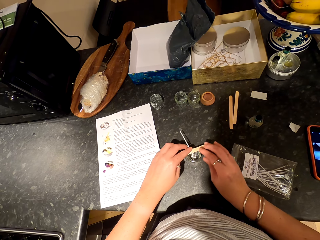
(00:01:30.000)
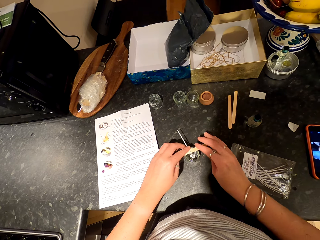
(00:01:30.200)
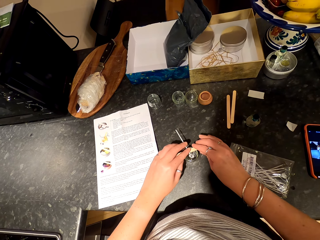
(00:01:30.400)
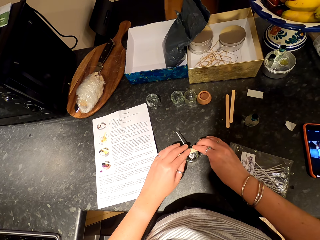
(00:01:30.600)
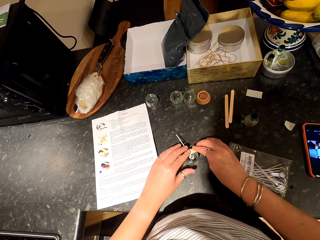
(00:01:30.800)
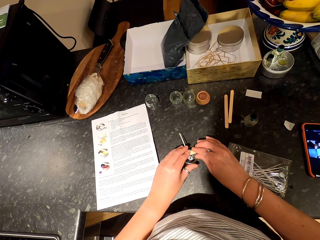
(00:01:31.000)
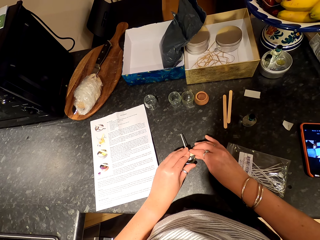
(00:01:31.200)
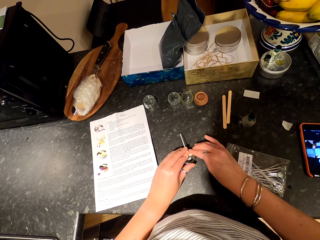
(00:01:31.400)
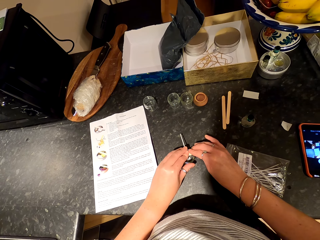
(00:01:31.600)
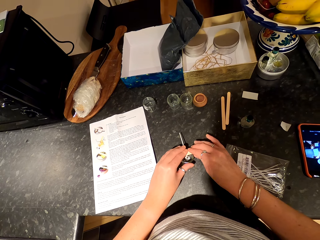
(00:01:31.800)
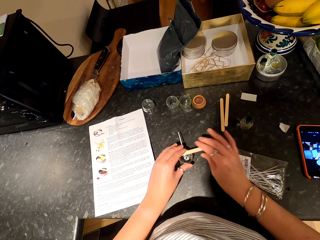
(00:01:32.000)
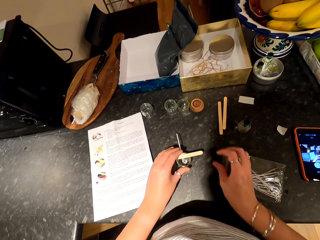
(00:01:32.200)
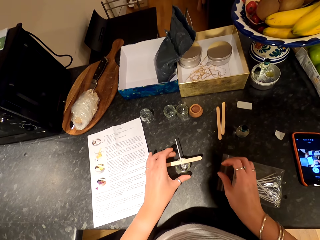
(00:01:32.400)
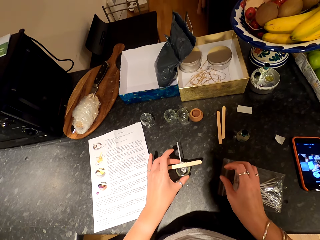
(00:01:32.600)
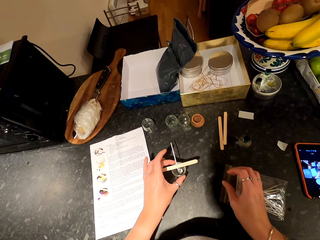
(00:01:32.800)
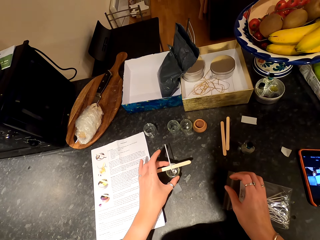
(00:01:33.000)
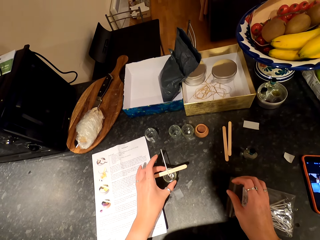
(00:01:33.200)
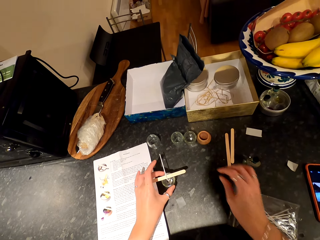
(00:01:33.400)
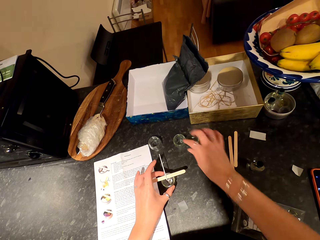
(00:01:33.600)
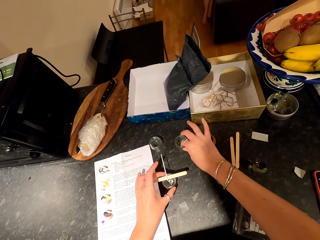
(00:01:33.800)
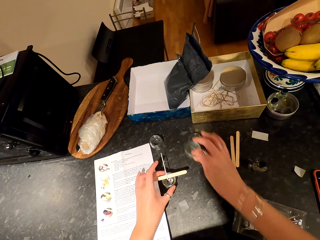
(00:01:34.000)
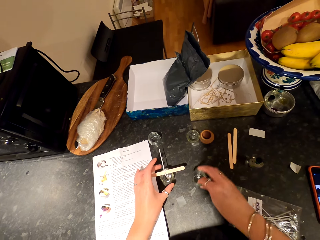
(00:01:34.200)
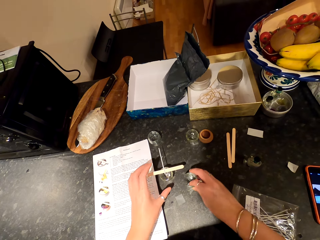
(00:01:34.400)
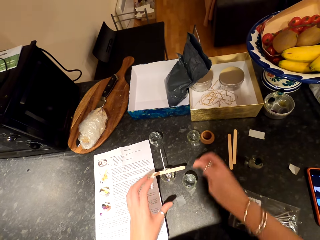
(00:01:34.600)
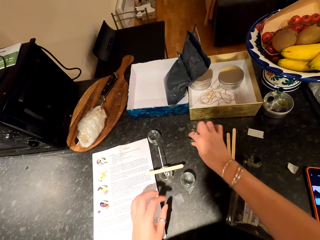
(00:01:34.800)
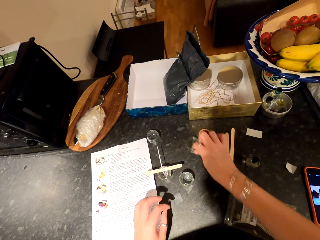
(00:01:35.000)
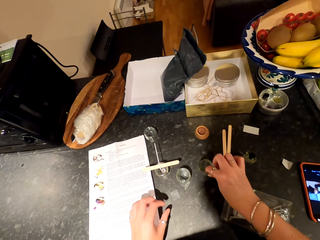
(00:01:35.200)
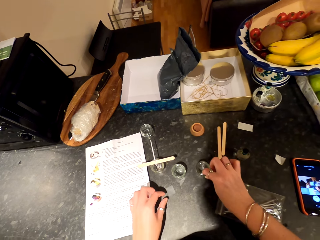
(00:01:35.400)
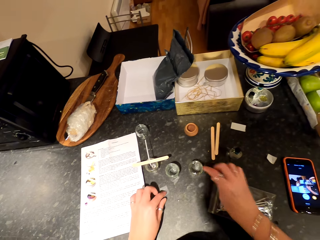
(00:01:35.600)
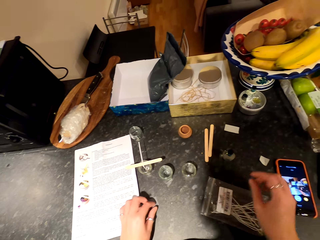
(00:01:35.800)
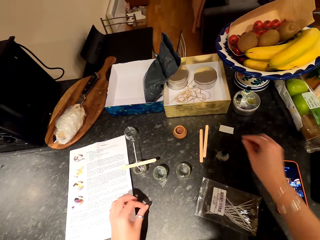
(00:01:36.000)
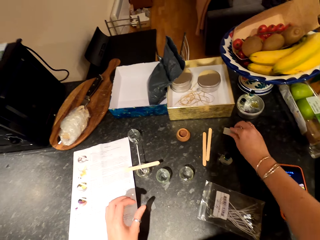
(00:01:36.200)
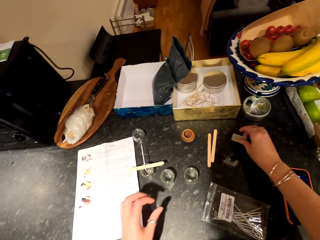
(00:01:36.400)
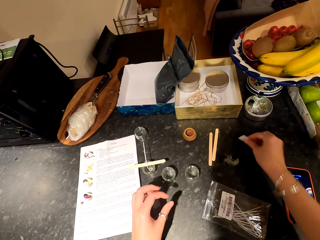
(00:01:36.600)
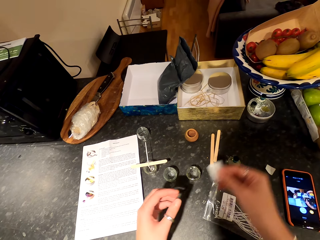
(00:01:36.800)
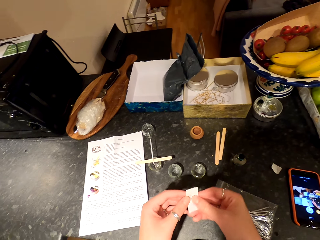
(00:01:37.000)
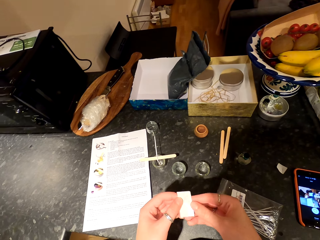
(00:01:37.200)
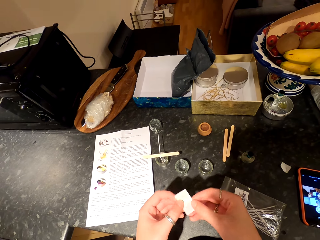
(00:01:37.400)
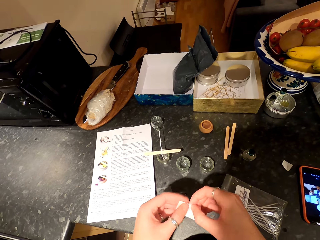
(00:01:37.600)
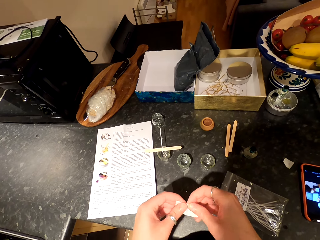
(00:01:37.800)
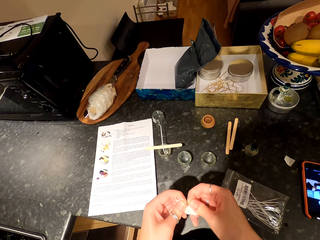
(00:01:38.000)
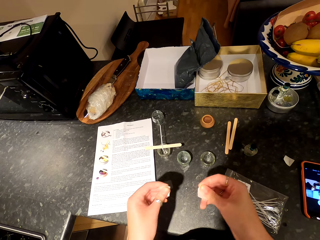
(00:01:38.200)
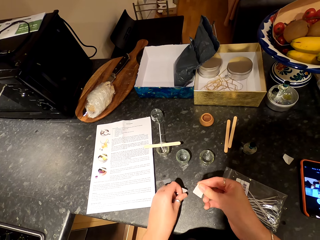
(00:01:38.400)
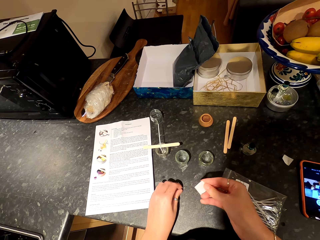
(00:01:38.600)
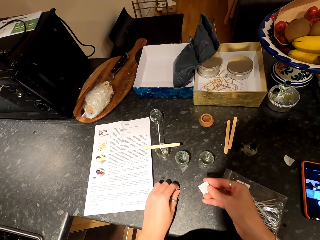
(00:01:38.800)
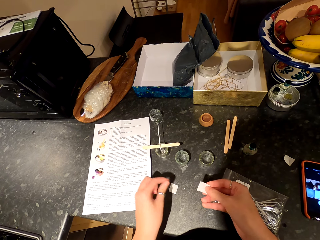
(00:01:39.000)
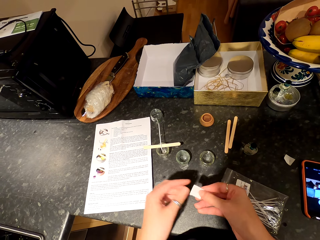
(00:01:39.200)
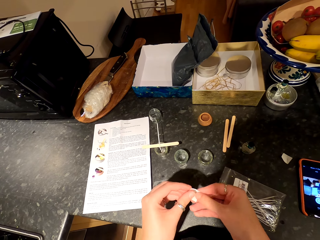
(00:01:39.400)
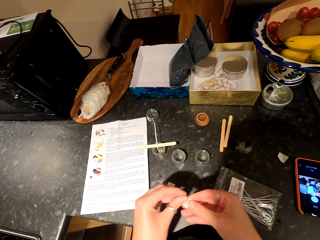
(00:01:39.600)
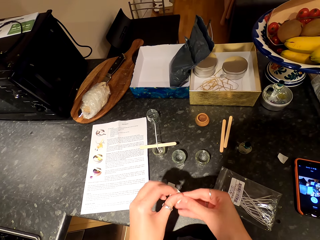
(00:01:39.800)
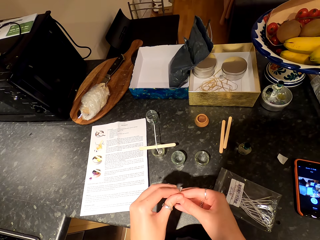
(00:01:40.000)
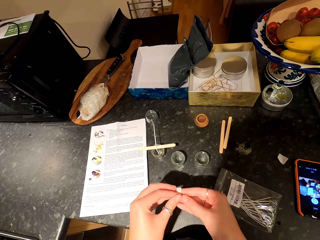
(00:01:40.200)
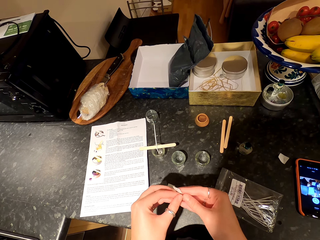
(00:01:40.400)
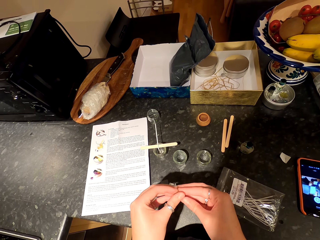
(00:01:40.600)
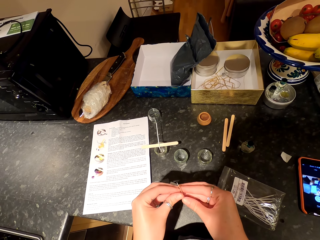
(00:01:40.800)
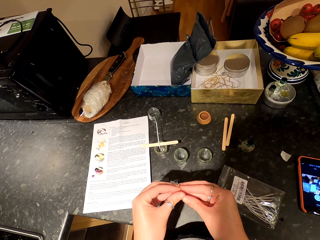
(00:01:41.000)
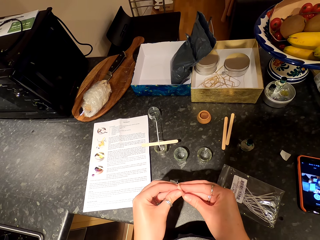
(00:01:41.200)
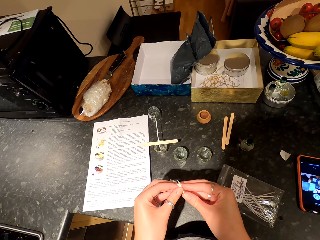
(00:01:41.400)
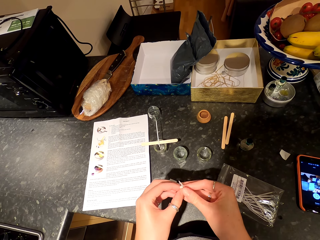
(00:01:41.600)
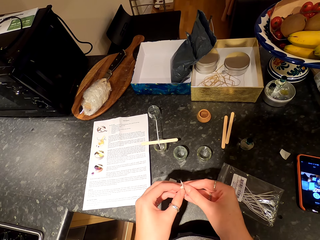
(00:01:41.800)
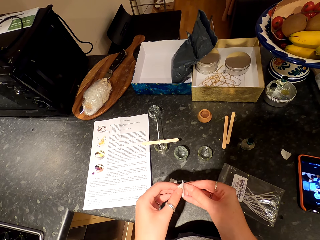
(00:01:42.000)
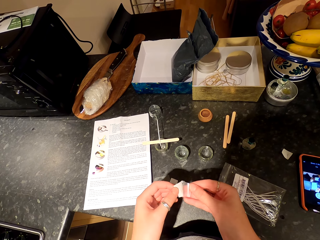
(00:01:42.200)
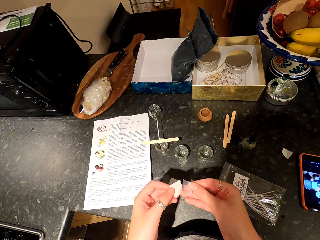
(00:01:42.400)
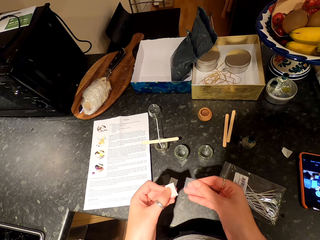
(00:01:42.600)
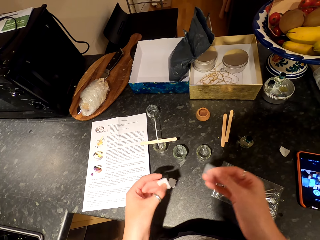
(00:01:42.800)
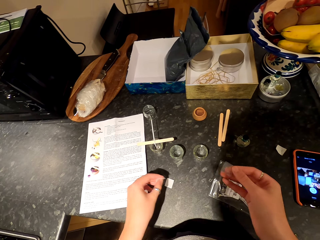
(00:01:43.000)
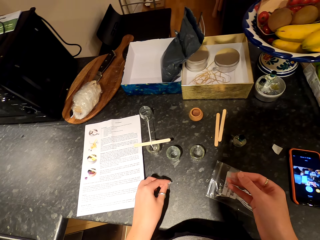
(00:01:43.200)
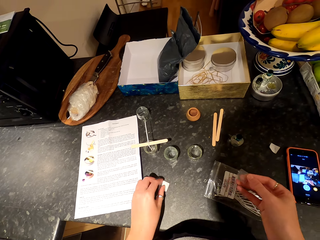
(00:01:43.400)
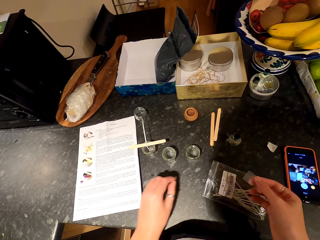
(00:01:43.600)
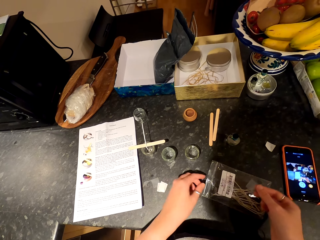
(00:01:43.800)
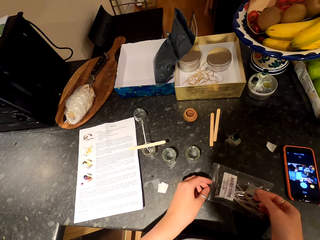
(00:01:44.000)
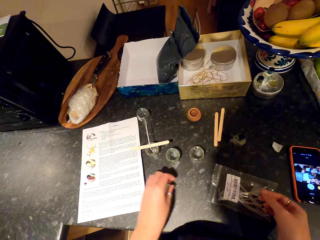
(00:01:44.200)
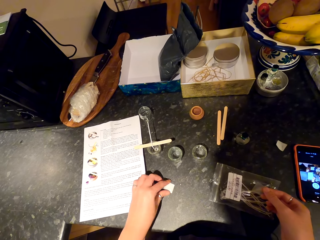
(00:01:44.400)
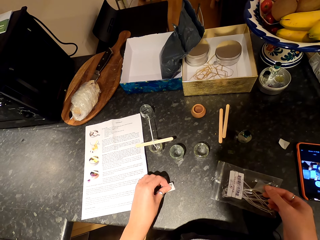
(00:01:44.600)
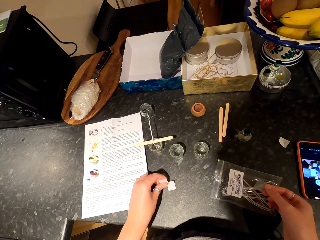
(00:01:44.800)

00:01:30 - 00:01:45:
The camera wearer shifts a jar on the countertop. They shift other jars closer on the countertop. They pick a candle container from the counter. They pick a sticker from the counter. They break the sticker into two. They drop the sticker on the countertop. They open the other sticker. They peel the sticker from the paper. They drop the sticker paper. They spread the glue sticker papers on the countertop.

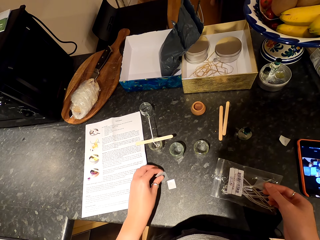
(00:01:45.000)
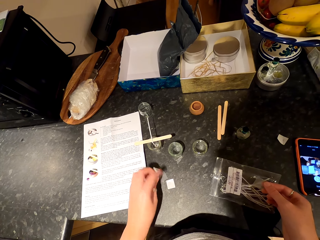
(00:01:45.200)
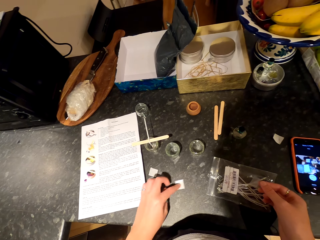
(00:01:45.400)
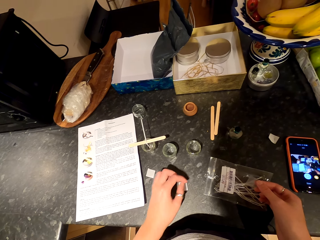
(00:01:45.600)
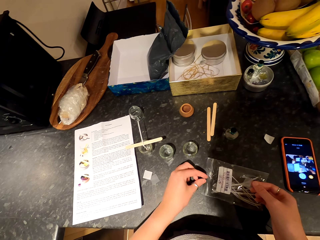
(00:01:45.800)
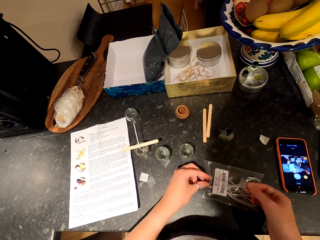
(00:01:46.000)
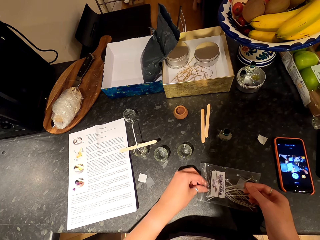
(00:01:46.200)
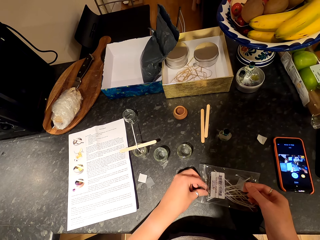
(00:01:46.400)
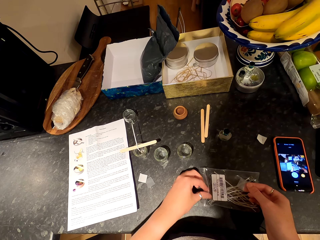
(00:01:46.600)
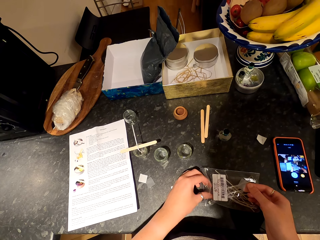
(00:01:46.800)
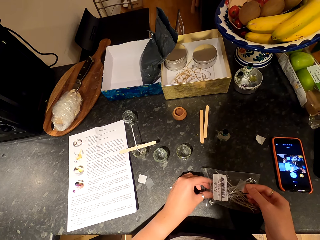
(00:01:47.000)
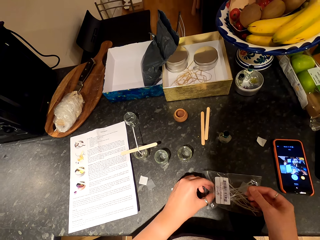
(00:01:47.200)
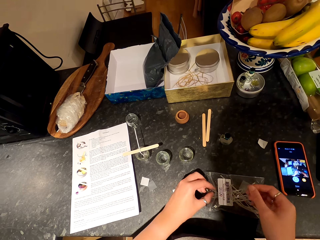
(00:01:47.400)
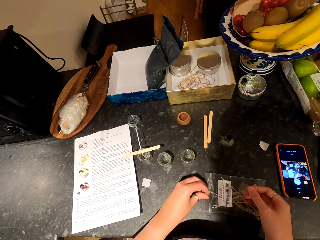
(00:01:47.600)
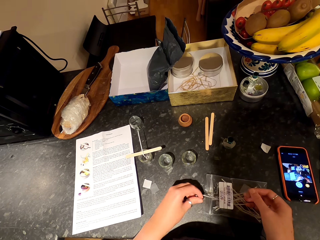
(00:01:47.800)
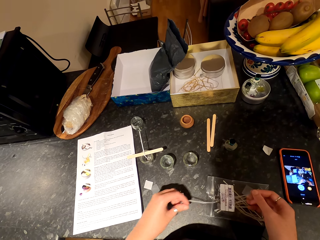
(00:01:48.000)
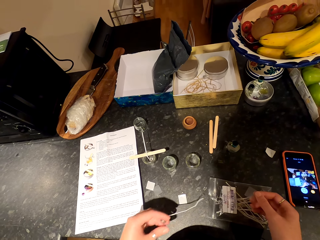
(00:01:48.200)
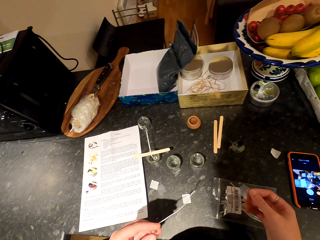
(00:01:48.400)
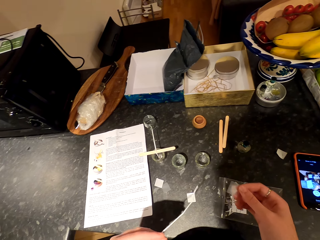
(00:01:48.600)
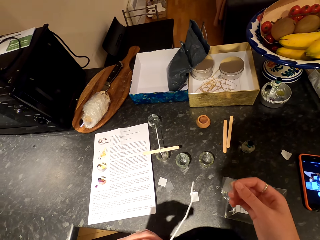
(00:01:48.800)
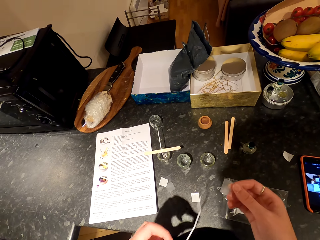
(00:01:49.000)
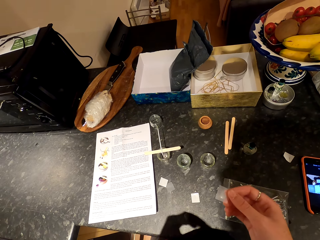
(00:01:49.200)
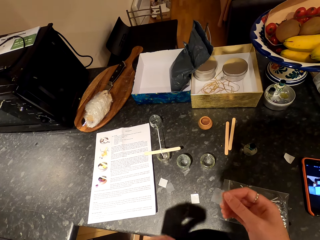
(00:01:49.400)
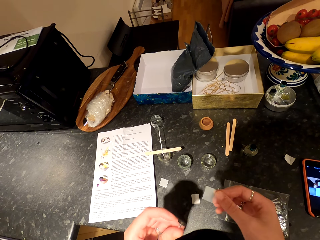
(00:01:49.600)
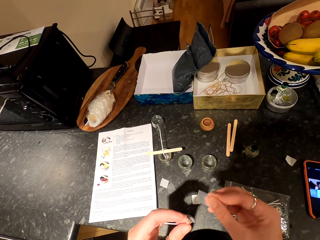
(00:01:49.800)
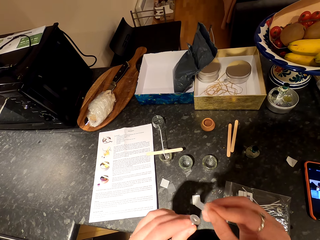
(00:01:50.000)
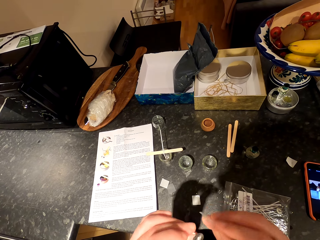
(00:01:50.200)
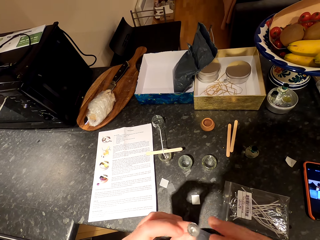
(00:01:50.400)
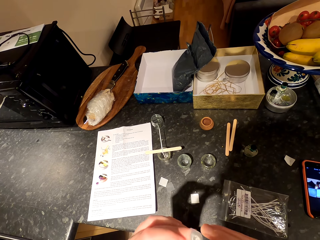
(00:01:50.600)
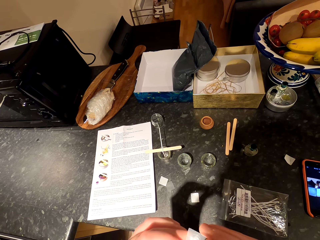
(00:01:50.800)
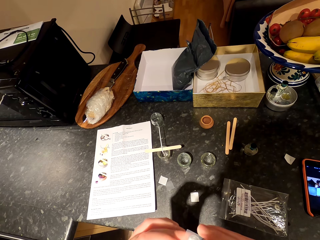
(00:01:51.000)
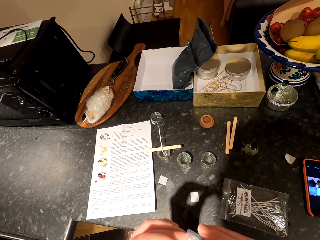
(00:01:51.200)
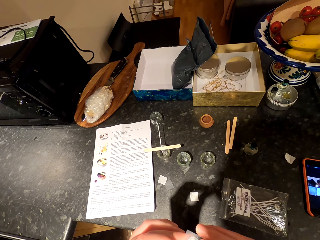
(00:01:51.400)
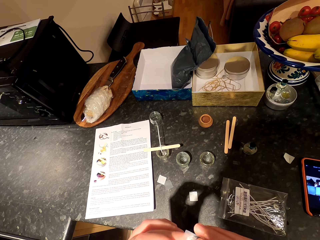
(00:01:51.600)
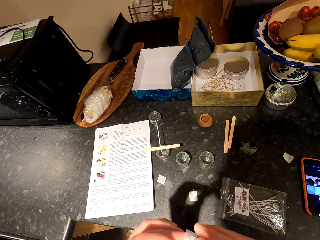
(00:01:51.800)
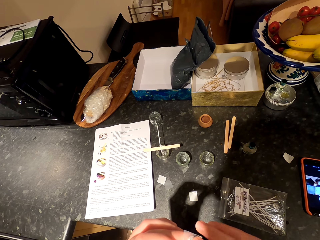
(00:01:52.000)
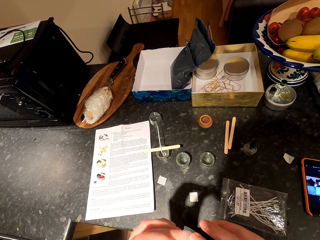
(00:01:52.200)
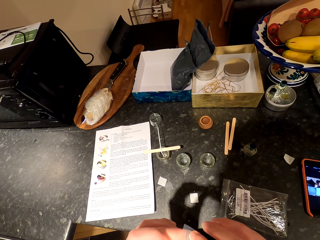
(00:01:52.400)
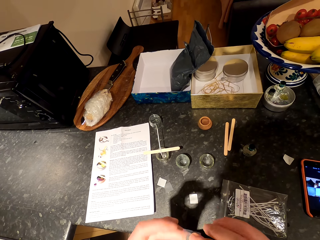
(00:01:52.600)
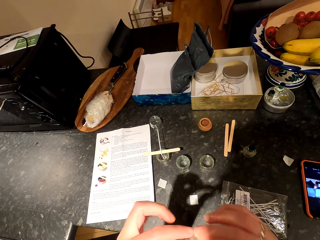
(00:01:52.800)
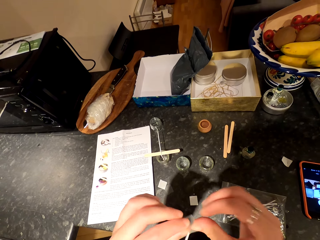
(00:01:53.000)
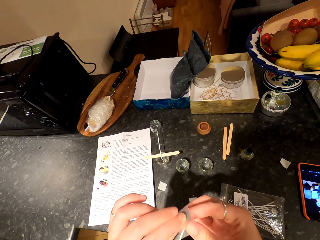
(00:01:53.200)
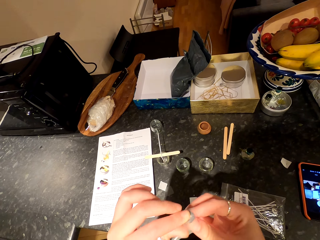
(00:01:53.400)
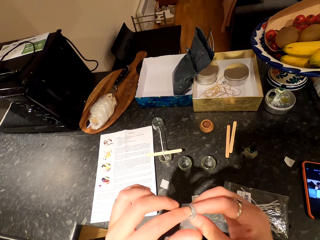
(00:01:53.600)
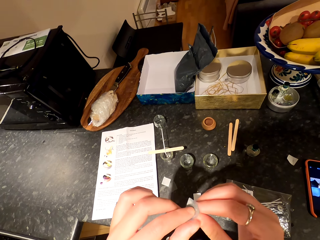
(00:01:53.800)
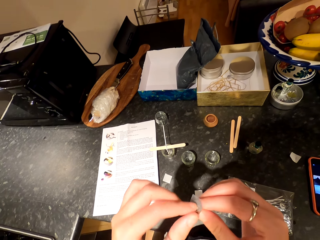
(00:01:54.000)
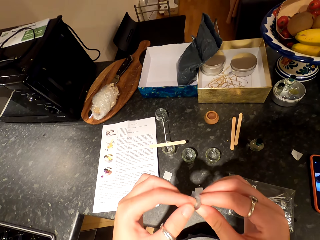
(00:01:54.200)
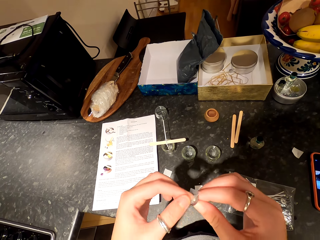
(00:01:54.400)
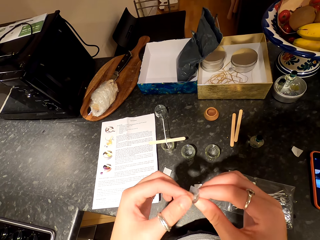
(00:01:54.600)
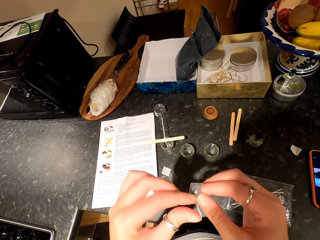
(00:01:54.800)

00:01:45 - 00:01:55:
The camera wearer takes a candle wick from the packet. They stick the sticker on the candle wick.
